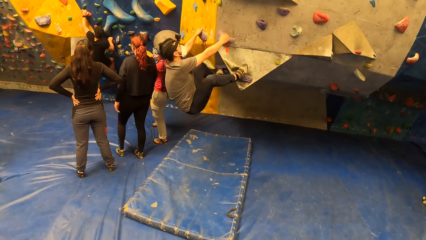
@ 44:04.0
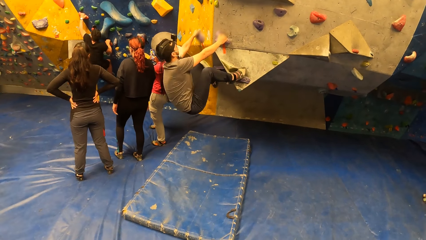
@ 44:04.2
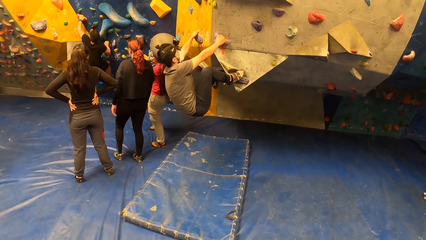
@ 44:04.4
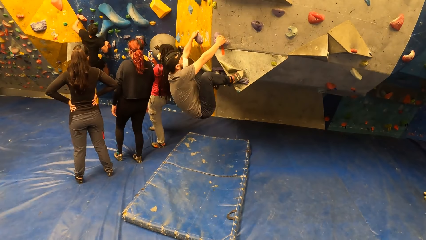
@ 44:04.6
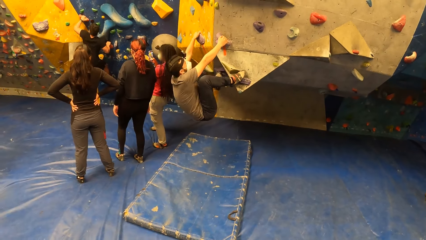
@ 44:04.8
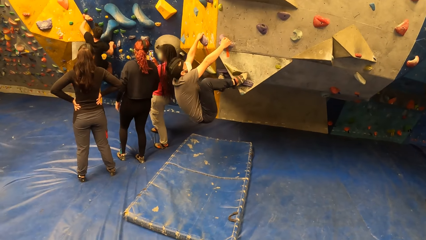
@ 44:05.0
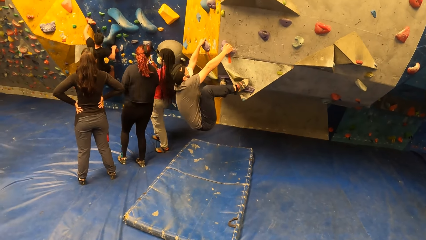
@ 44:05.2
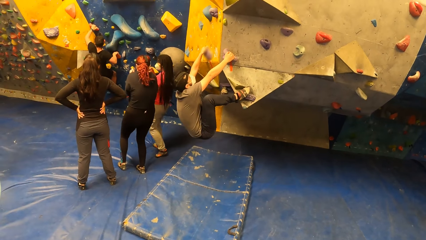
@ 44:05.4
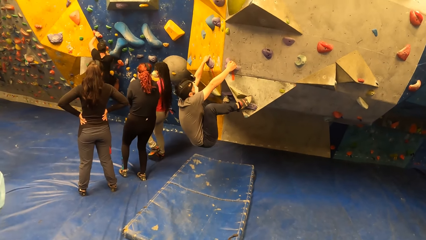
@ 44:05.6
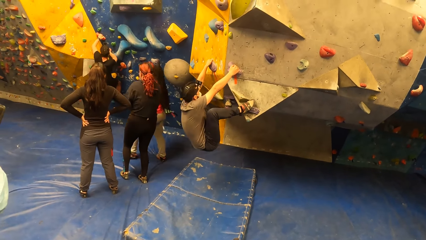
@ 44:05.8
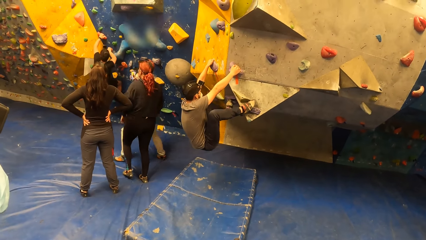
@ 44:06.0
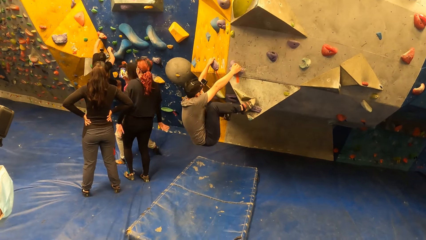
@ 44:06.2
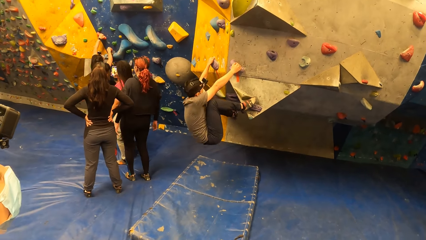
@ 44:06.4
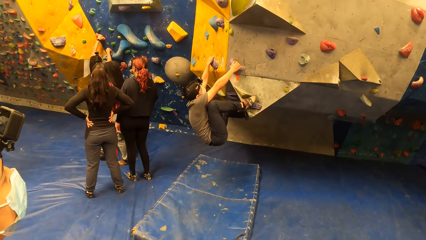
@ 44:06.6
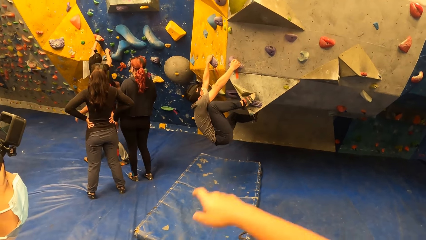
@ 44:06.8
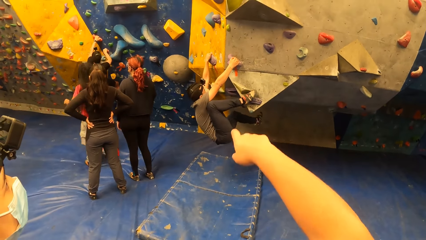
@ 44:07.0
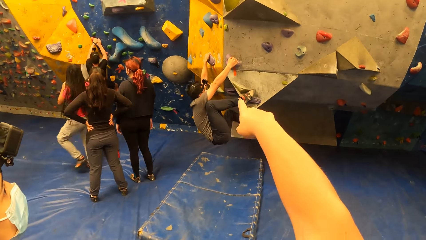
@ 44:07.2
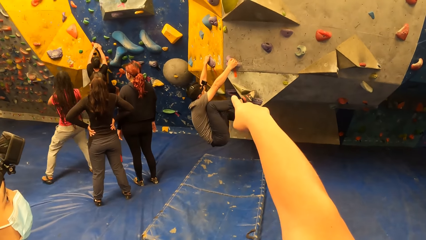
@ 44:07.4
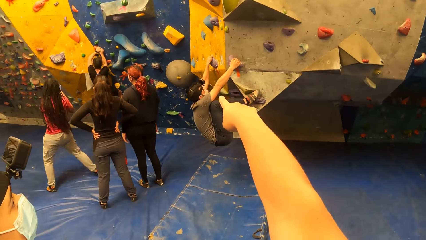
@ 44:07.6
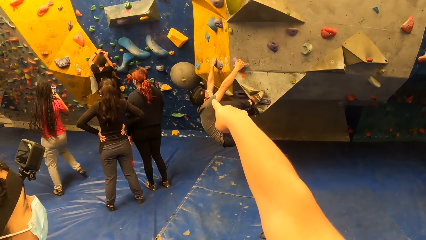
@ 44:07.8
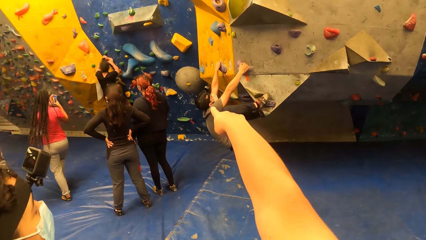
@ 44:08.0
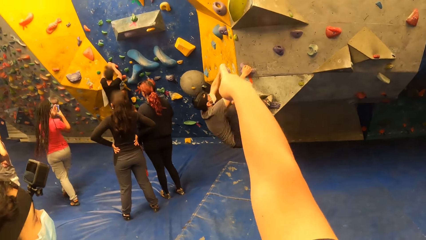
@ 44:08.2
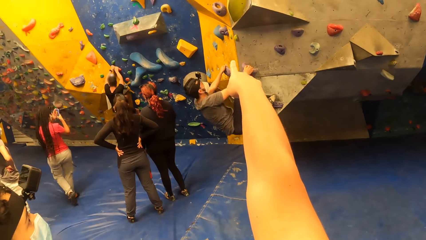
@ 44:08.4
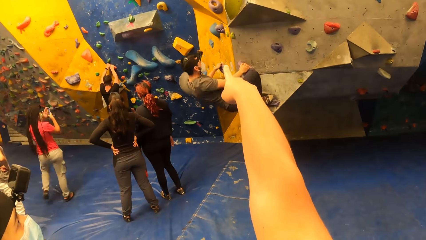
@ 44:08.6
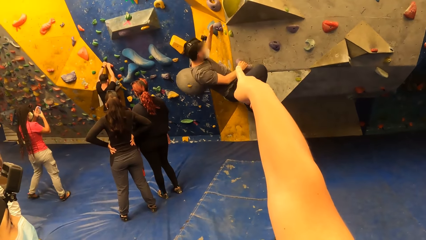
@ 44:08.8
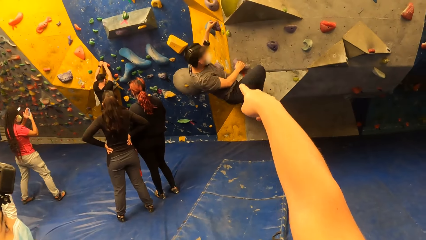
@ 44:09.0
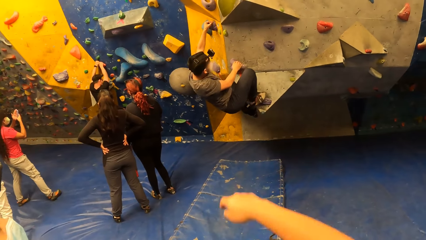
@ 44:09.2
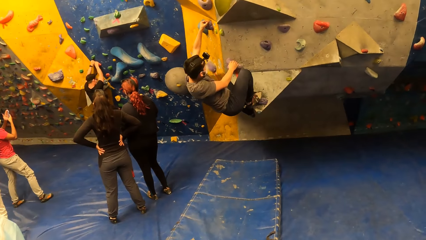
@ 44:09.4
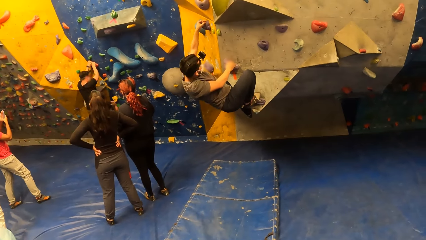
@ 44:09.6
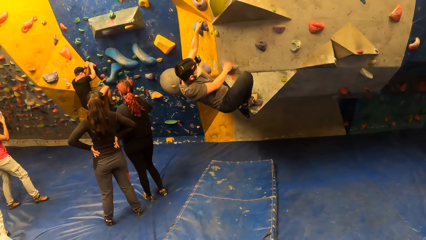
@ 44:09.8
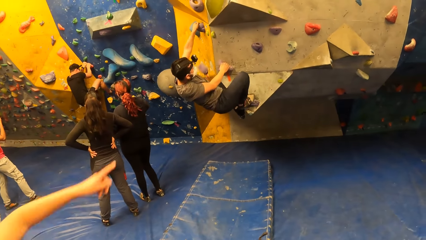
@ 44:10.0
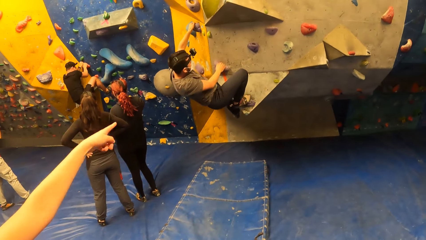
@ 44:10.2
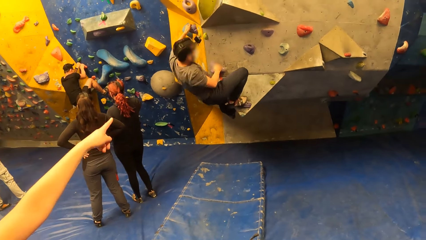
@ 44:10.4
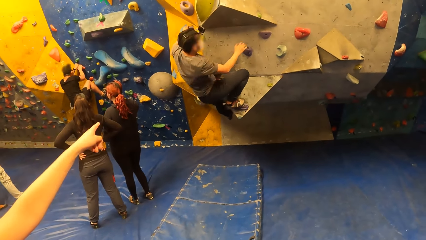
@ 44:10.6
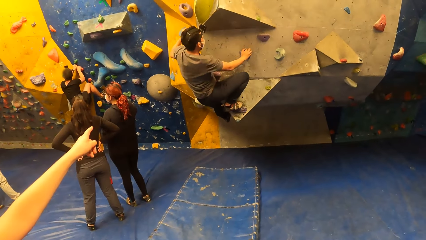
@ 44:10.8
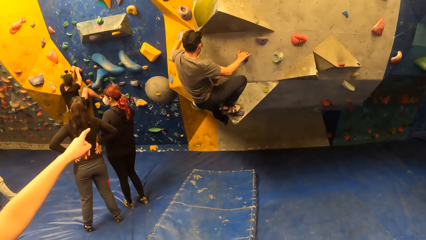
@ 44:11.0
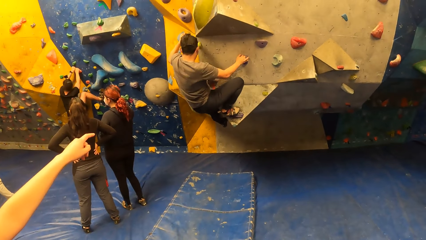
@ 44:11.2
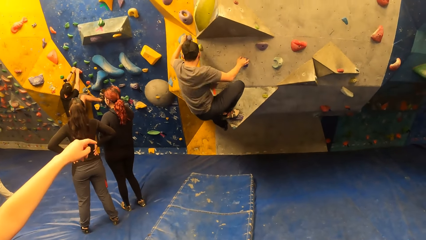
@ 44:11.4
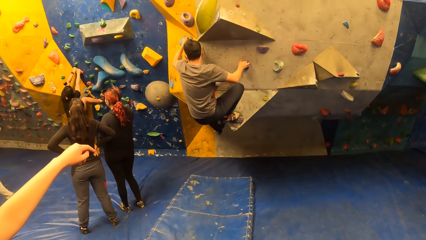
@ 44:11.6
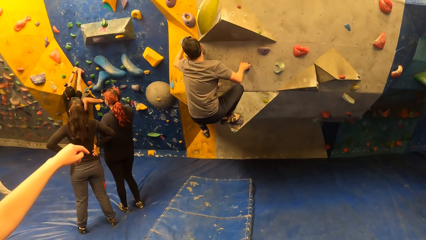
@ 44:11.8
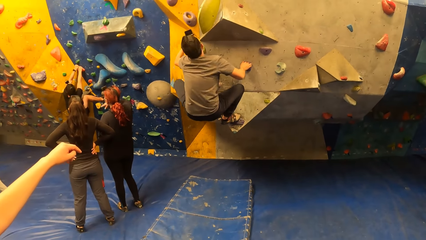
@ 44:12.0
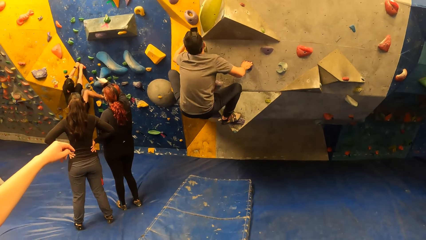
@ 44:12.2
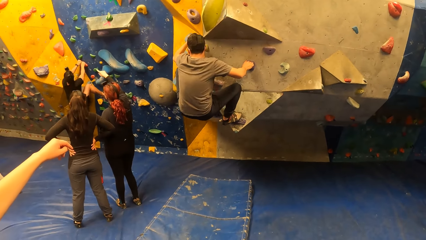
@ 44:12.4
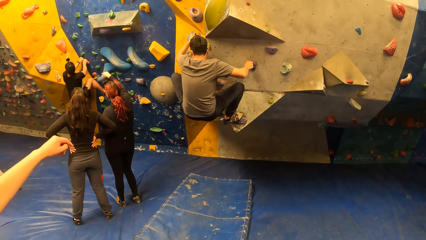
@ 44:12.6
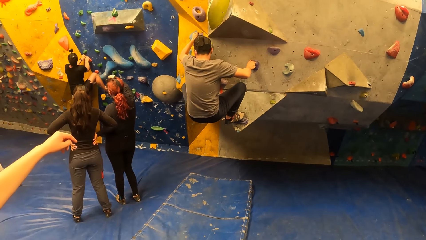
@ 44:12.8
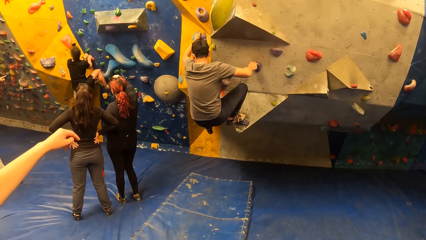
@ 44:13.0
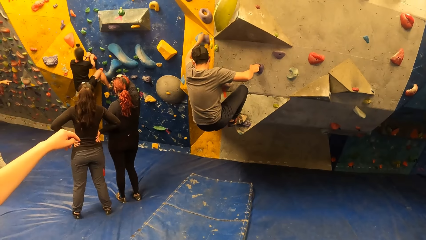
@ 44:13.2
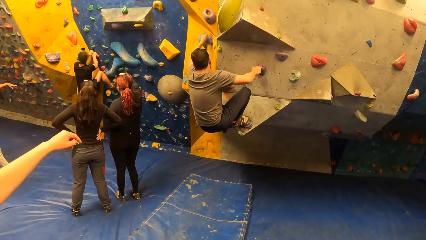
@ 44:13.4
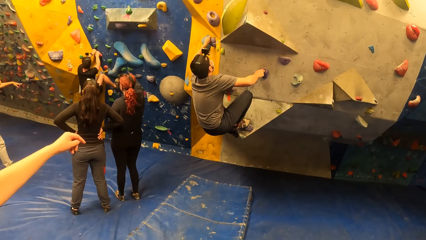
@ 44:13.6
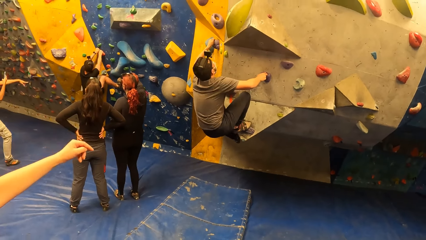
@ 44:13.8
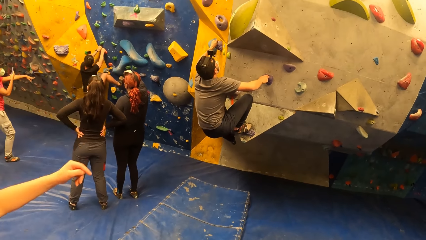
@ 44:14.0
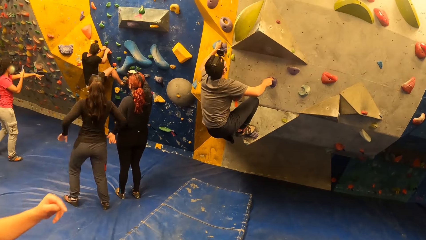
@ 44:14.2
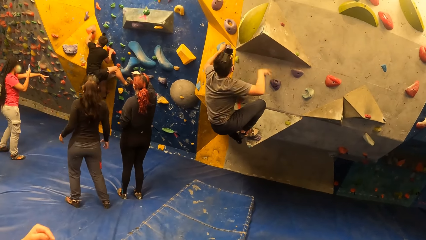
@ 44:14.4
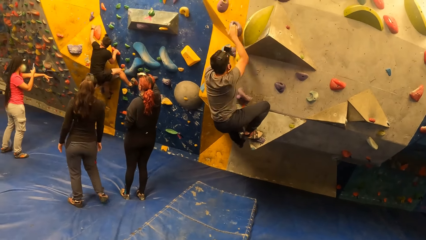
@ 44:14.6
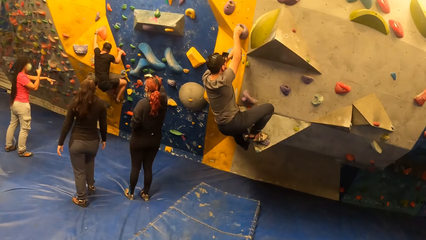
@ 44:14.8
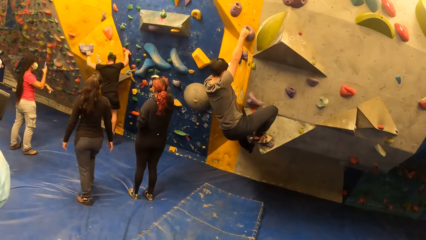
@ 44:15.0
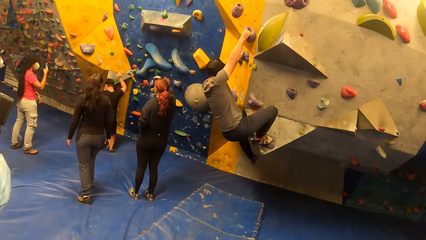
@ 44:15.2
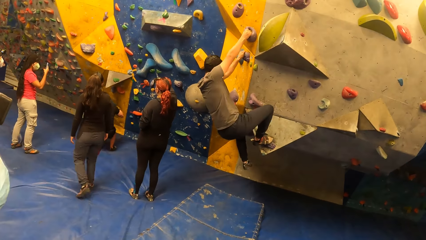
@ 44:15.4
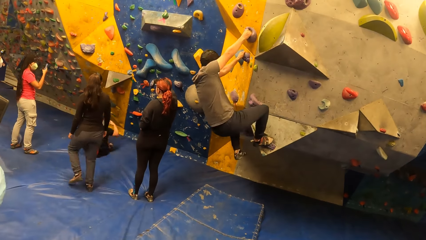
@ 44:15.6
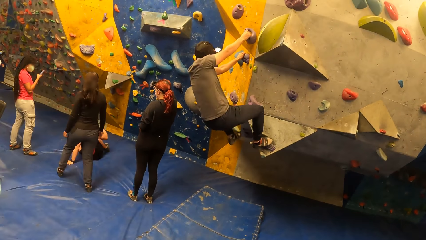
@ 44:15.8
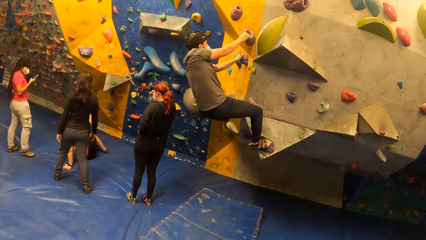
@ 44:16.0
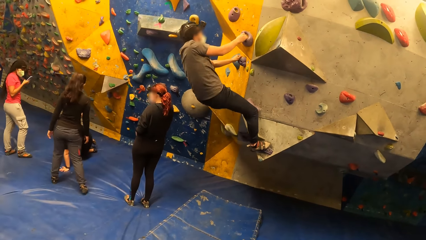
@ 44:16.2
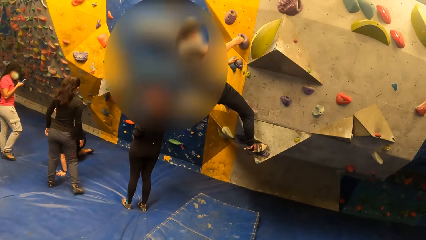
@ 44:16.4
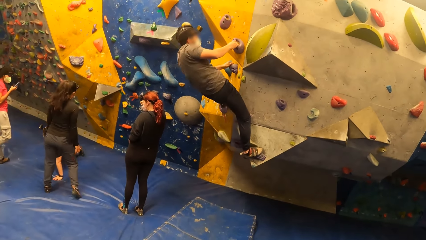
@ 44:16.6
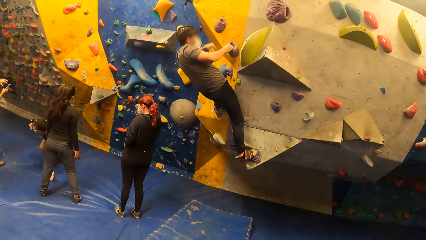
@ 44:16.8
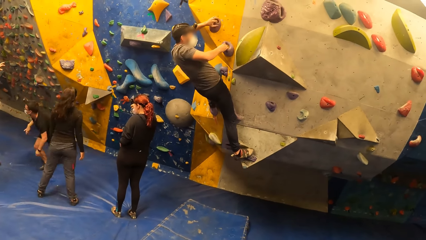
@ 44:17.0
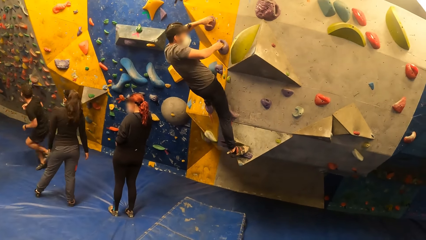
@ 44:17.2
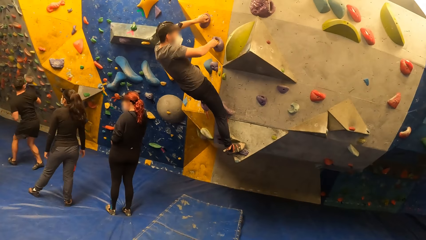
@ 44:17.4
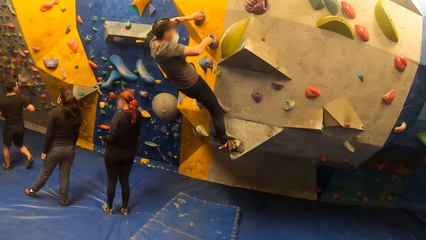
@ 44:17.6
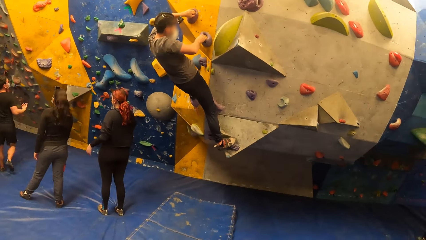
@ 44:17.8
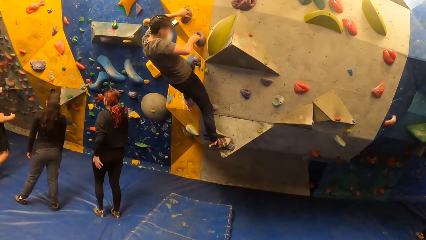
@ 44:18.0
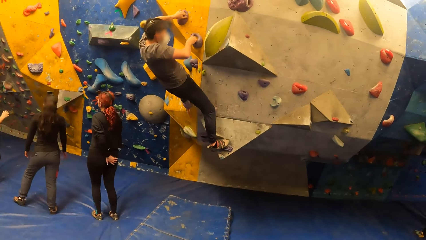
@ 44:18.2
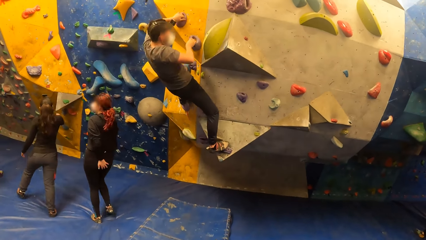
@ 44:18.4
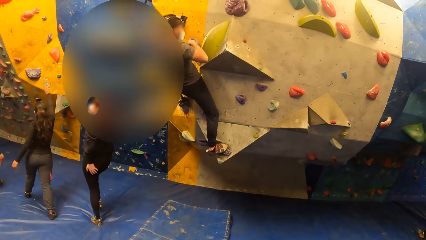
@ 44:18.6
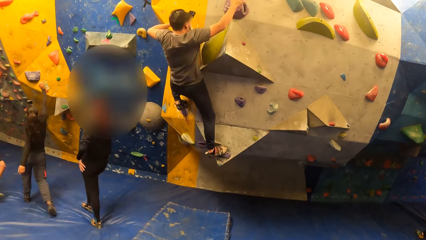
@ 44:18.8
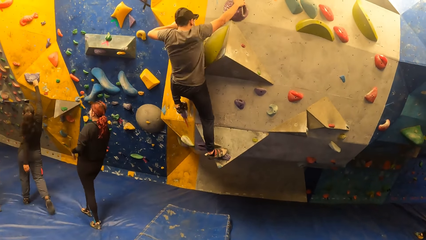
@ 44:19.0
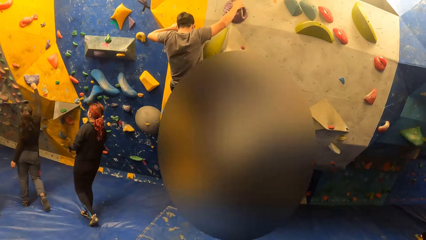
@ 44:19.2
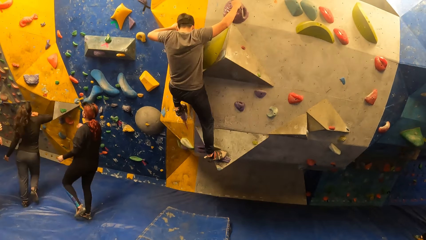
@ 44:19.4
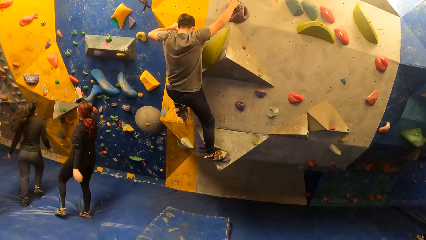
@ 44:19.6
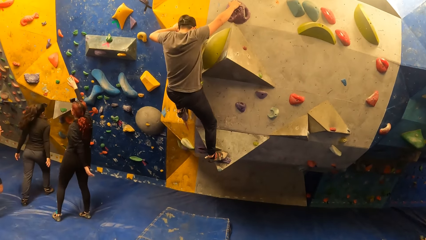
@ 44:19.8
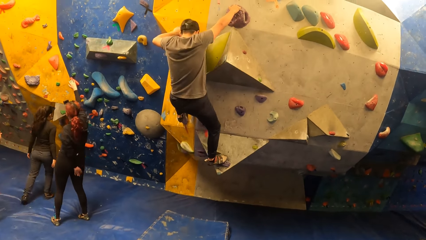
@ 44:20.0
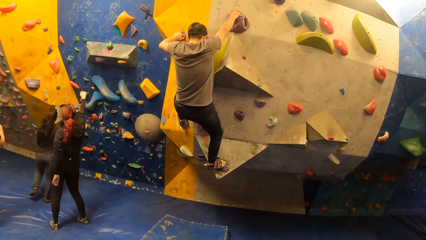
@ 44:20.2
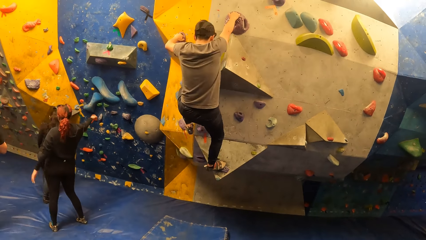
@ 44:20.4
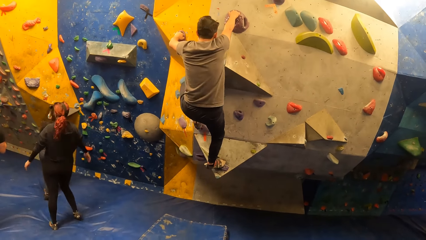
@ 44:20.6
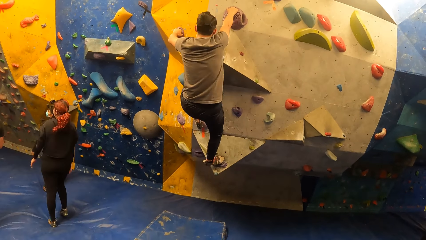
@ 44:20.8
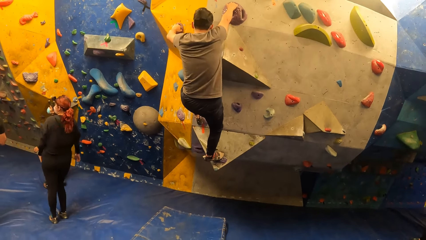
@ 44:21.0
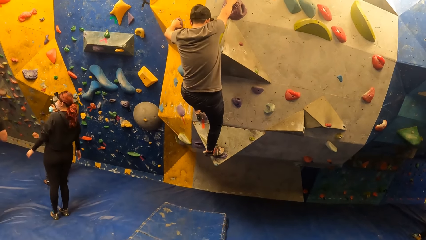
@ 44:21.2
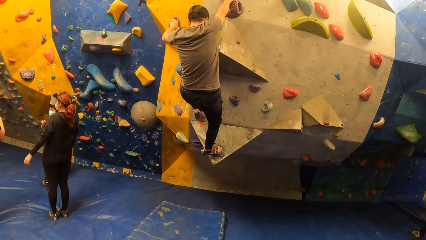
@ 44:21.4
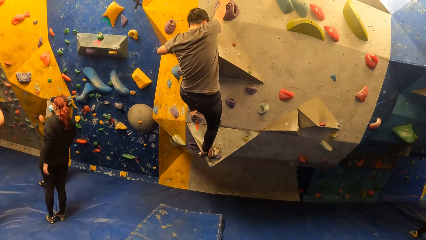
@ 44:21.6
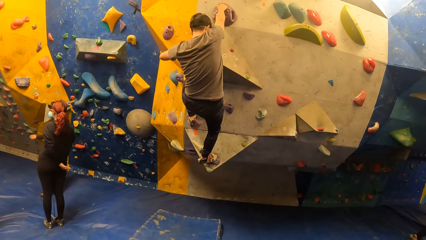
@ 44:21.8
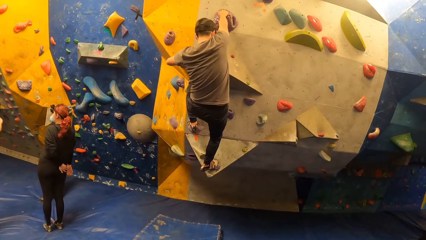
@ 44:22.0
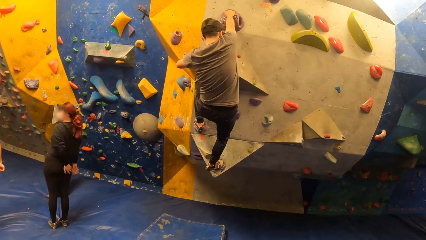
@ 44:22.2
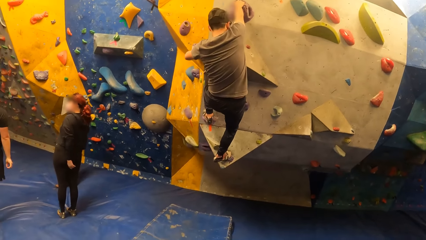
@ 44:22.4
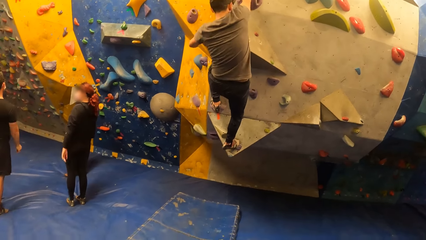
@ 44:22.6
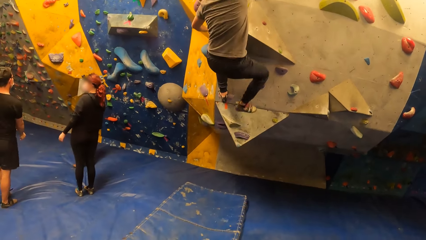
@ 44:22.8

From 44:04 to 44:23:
The man climbs the wall. The camera wearer points his right hand forward. He looks around the rock climbing room. The woman points her left hand forward. The man drops from the wall.
